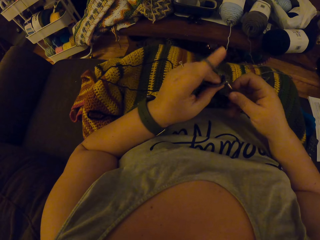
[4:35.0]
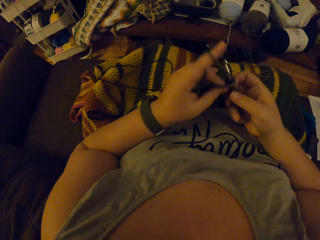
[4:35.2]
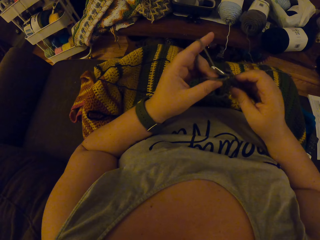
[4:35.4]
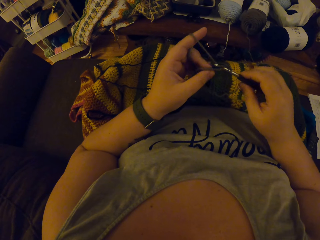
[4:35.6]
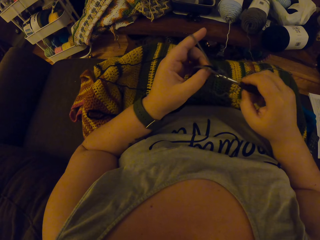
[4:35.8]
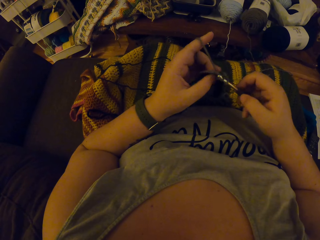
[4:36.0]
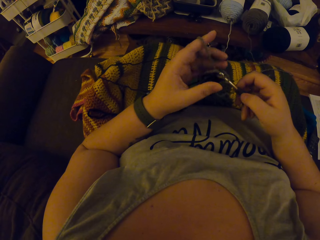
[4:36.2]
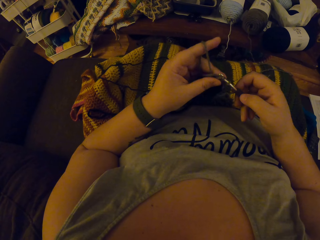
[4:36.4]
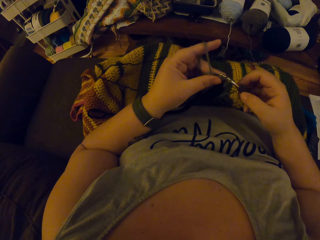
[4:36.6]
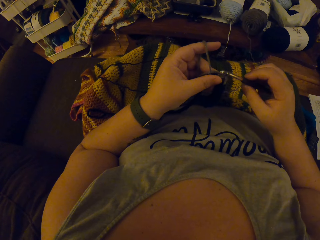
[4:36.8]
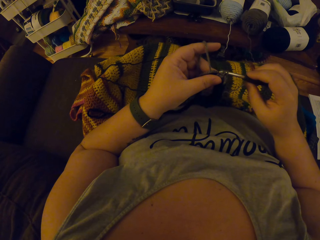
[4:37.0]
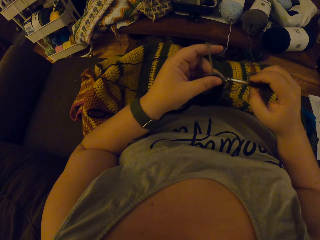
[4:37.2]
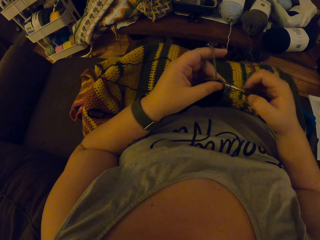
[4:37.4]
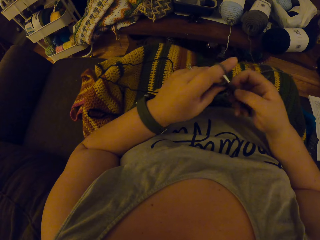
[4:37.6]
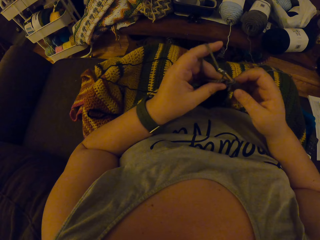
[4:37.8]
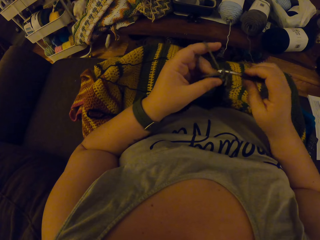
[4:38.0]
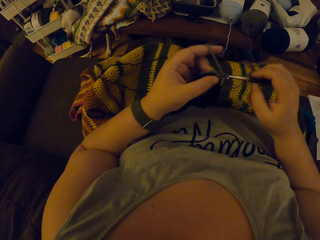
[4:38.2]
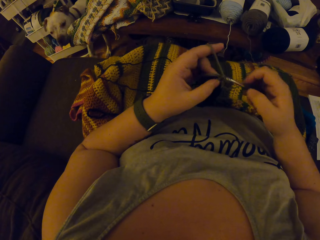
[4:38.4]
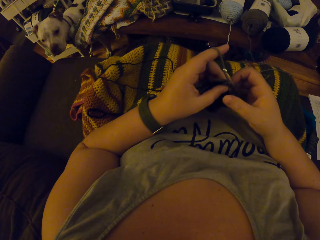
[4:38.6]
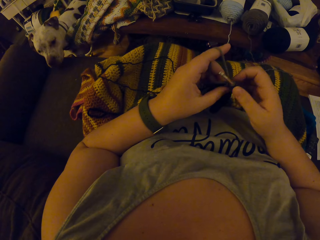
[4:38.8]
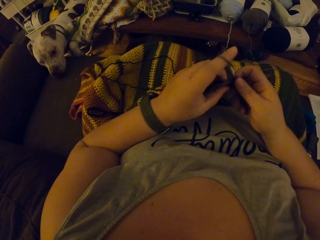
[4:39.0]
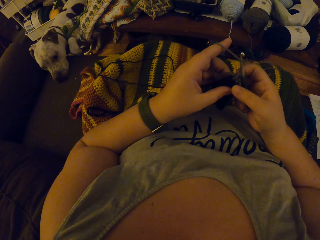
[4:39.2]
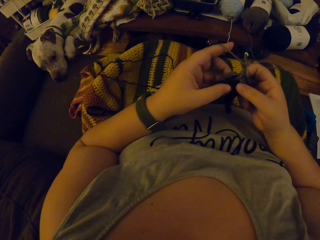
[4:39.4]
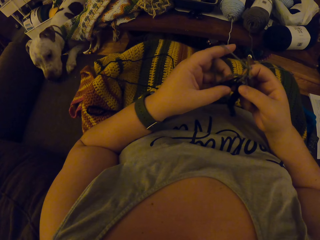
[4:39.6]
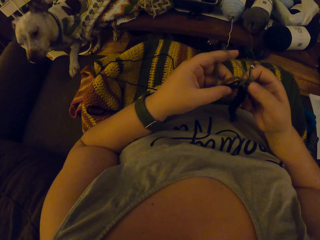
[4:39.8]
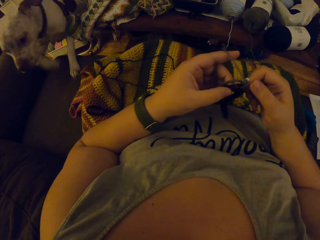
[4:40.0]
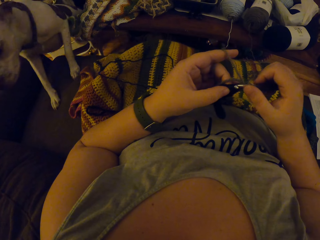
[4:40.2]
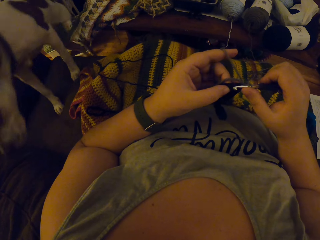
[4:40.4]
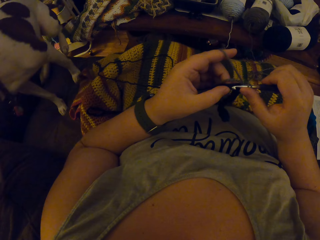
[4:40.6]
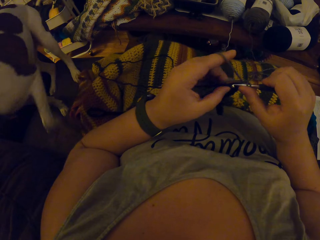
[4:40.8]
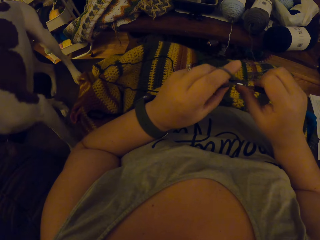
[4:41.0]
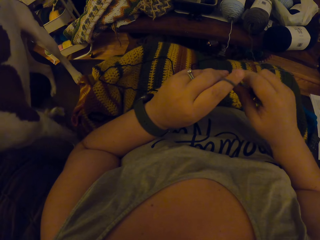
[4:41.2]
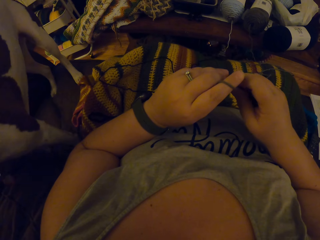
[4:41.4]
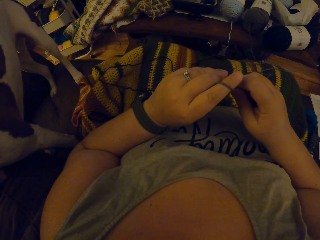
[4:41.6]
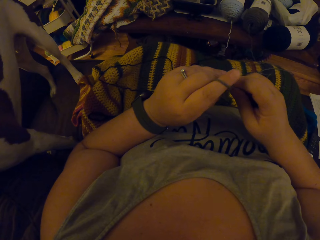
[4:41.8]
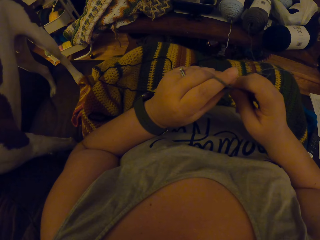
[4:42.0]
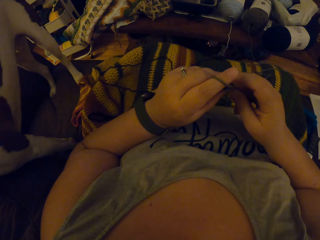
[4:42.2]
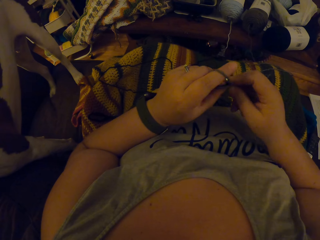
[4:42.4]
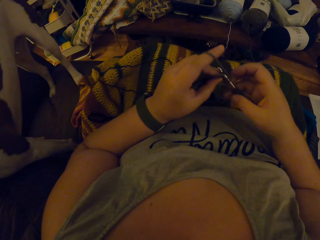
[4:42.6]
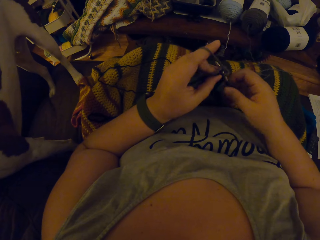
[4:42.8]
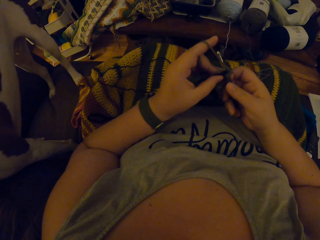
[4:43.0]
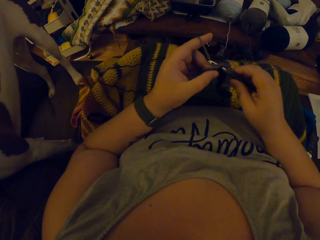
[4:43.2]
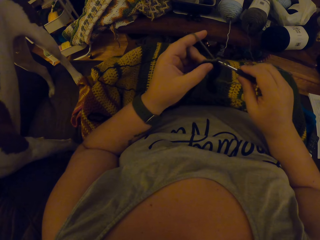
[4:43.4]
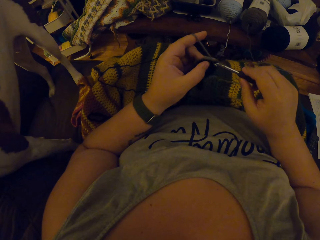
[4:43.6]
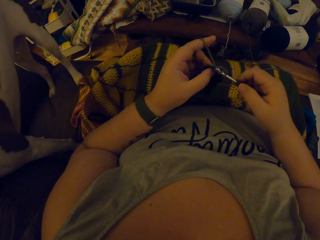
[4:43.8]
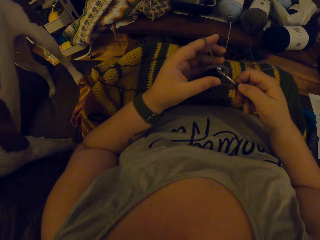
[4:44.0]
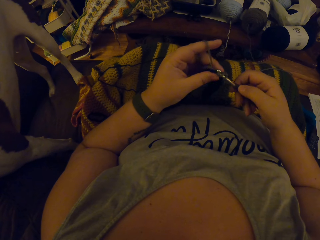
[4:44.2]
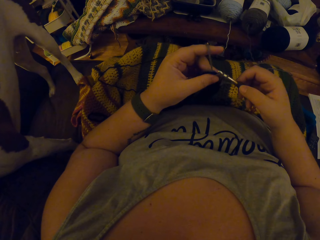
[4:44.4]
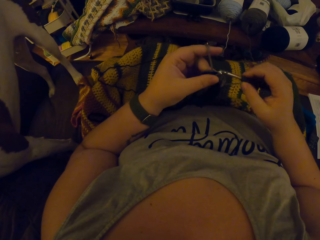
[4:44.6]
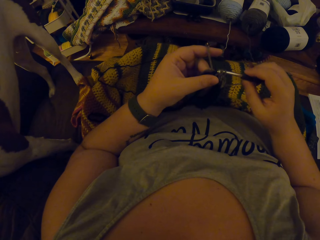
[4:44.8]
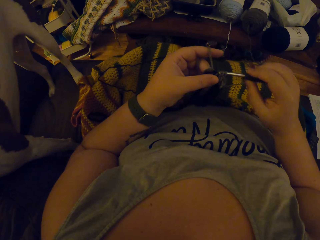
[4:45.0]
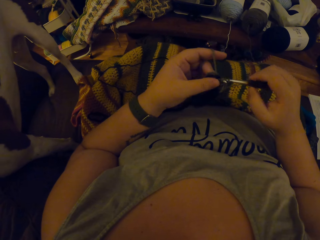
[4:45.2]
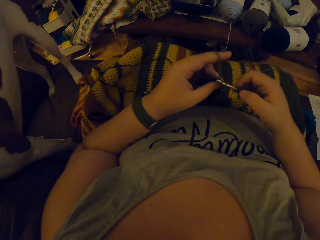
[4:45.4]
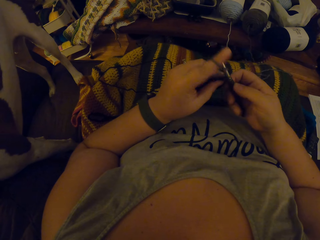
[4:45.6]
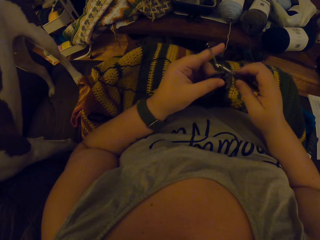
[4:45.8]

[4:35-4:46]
The camera wearer knits the sweater fabric.

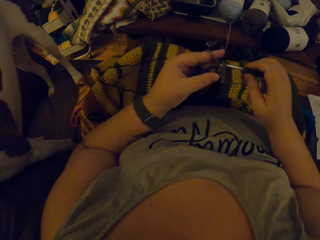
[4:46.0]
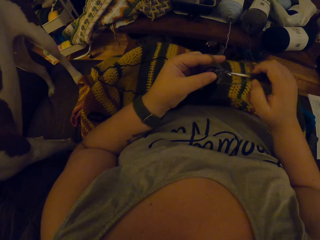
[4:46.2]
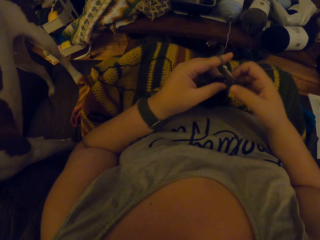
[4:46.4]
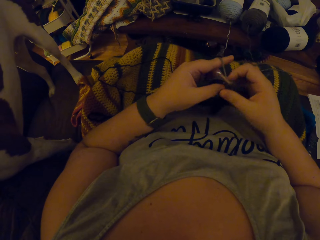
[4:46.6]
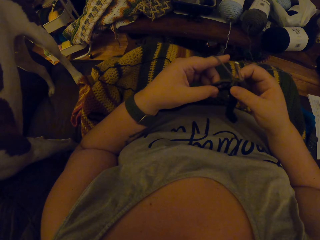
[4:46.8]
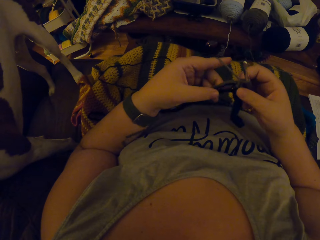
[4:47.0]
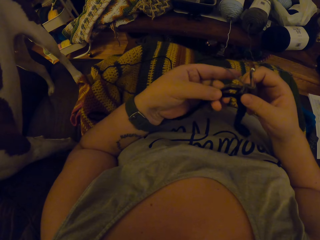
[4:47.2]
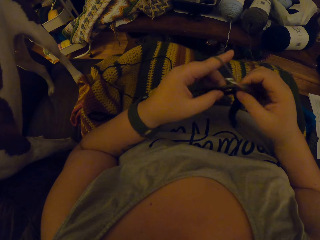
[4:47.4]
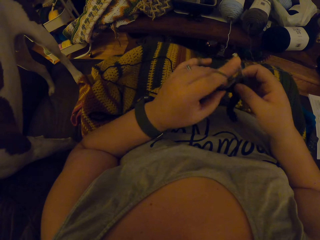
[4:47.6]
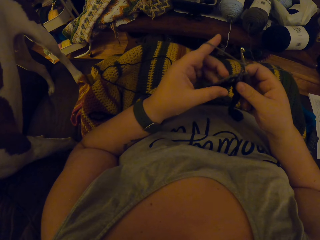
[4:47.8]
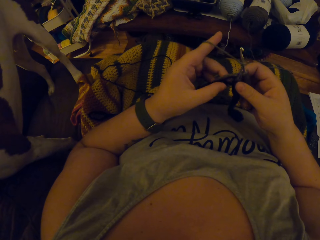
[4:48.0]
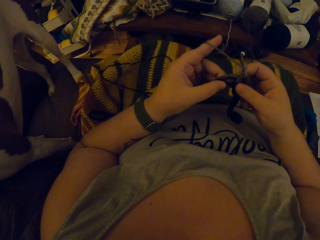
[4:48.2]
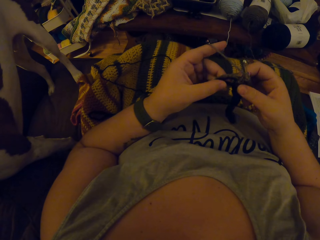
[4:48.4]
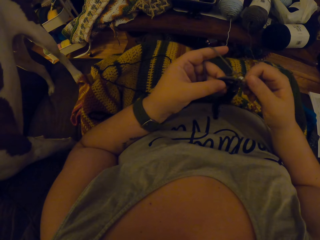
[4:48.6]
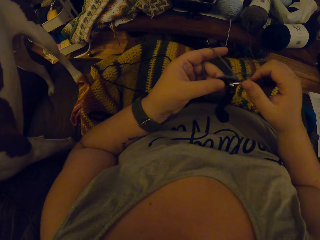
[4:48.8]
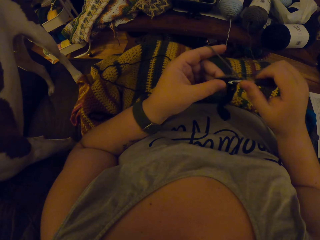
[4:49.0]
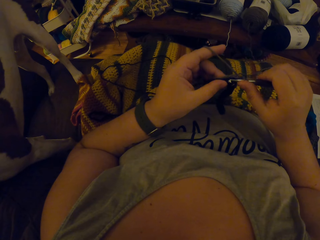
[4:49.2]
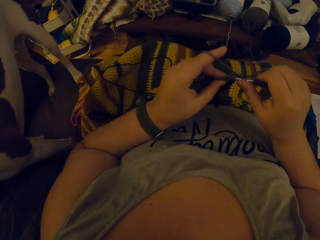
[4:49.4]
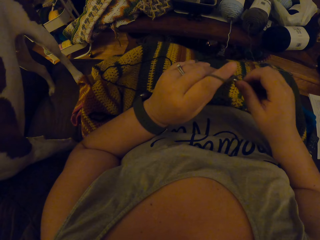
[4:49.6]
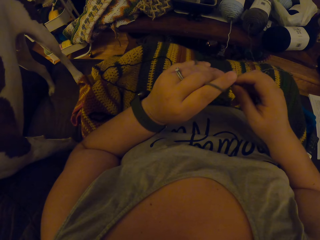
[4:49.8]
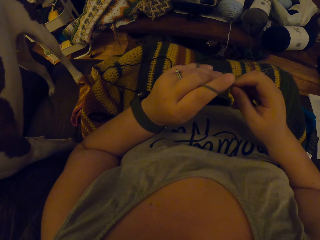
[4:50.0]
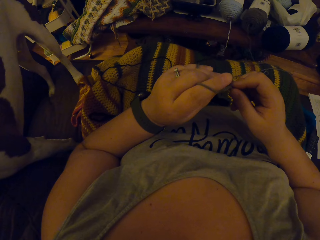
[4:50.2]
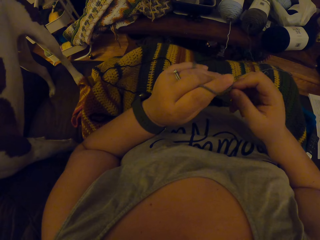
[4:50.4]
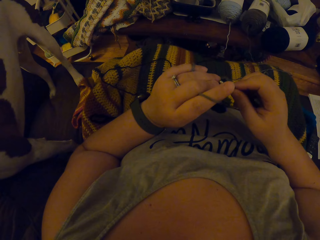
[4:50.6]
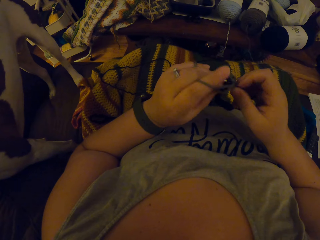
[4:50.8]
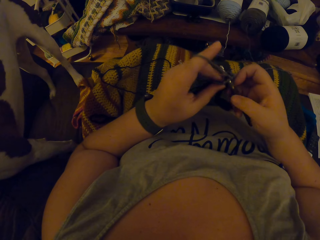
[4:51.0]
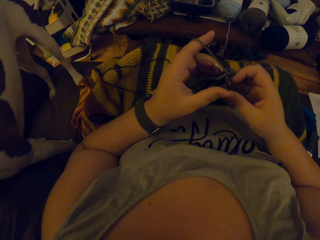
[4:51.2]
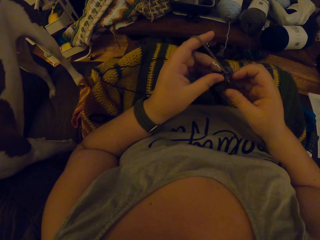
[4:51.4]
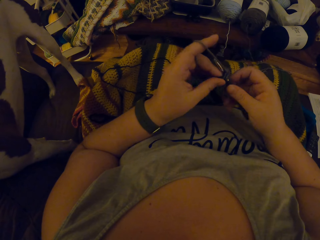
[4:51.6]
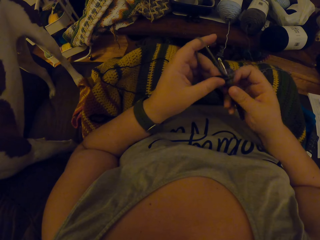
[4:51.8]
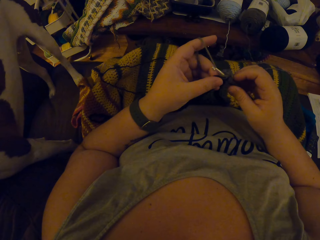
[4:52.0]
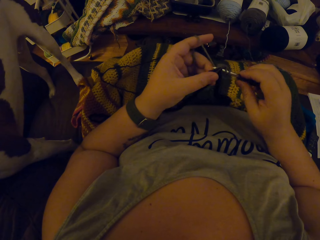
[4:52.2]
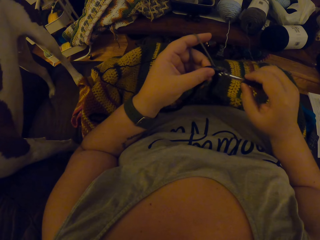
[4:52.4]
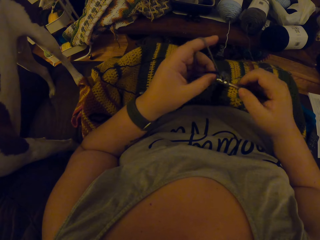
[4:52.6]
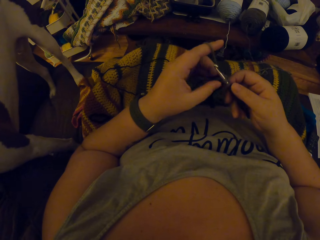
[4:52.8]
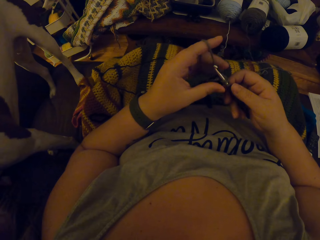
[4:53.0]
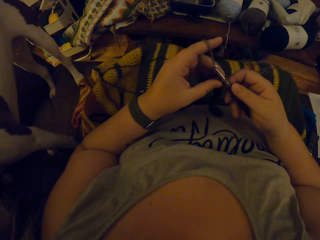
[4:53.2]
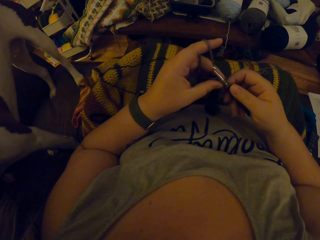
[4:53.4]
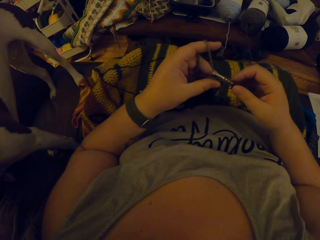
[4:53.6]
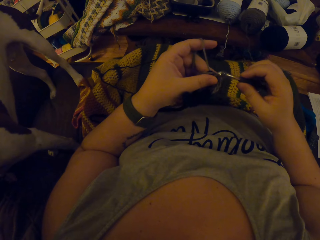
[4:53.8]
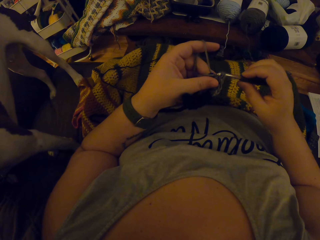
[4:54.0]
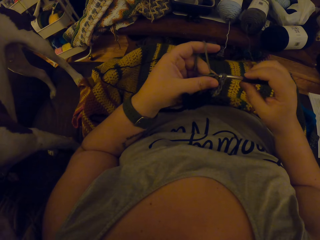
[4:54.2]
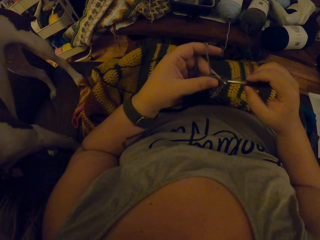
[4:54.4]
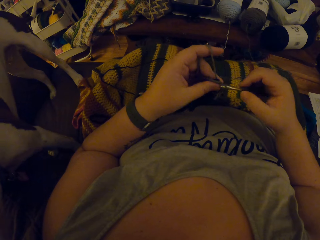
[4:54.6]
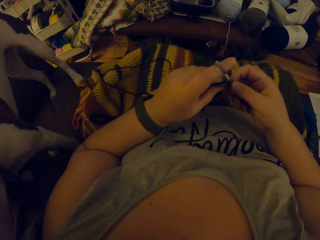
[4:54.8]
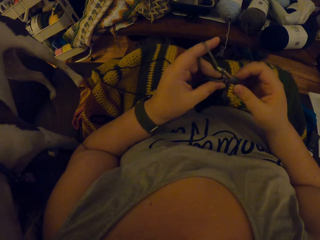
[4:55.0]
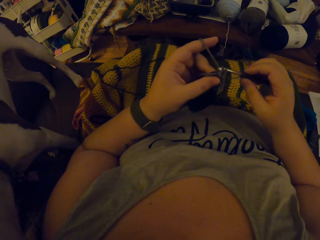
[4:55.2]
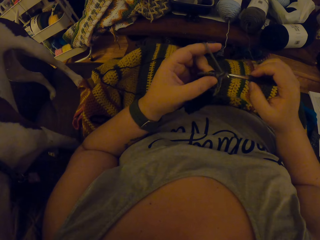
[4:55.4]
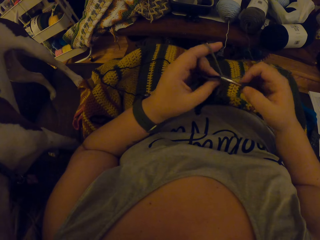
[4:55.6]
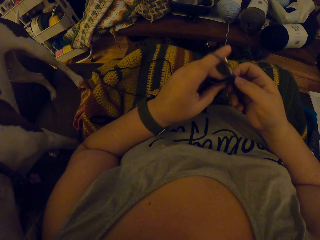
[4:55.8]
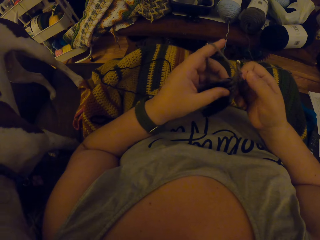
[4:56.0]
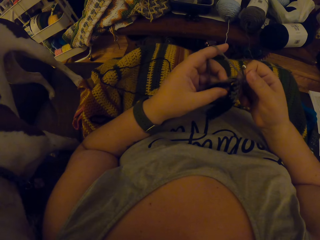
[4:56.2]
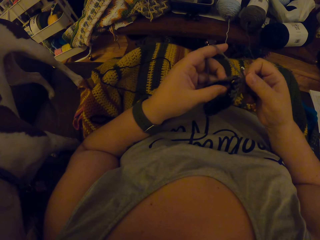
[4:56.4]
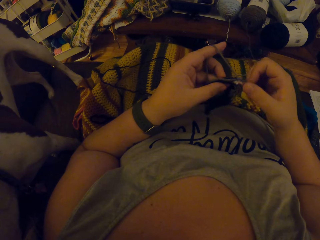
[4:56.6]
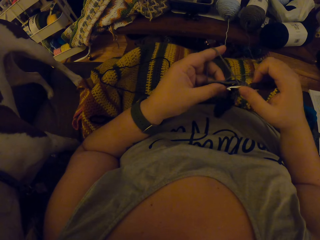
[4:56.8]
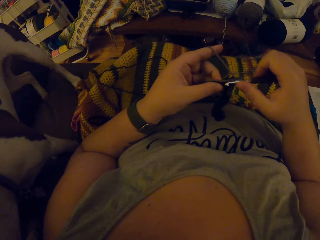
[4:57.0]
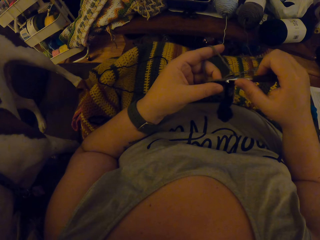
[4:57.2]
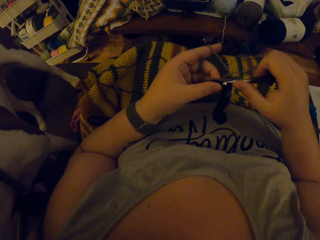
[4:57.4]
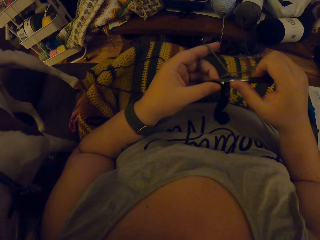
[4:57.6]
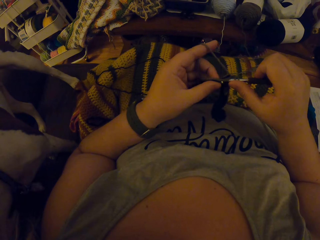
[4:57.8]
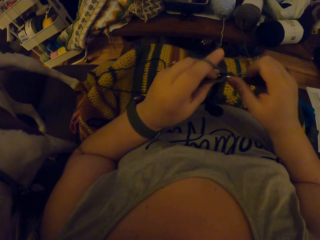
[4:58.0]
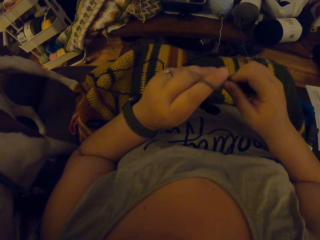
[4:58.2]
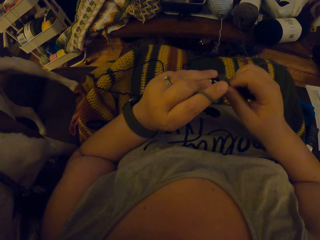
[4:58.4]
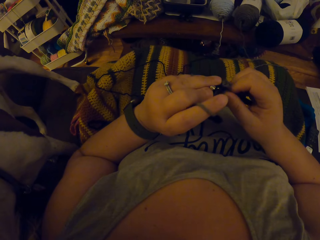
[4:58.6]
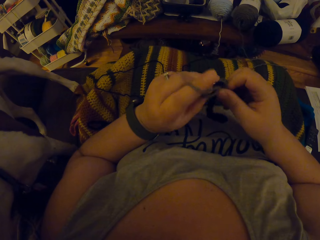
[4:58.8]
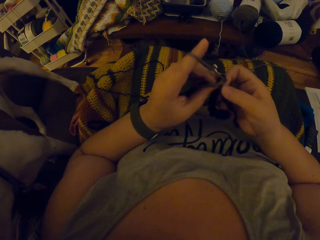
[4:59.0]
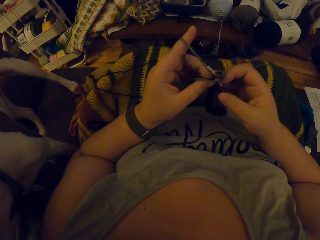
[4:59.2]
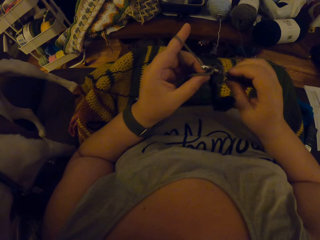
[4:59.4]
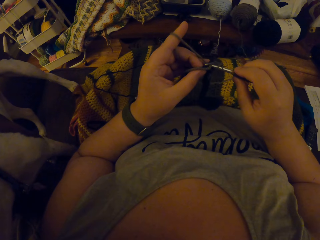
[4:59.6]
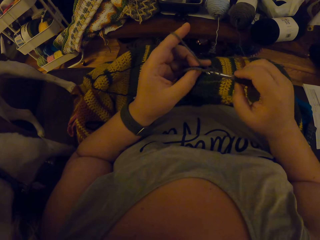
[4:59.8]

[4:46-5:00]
The camera wearer stares at the cloth. They knit with a knit needle. They stare at the cloth. They knit with the knit needle.
